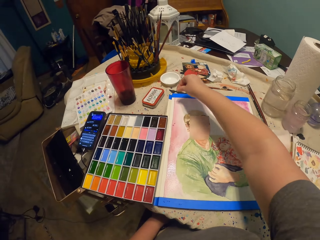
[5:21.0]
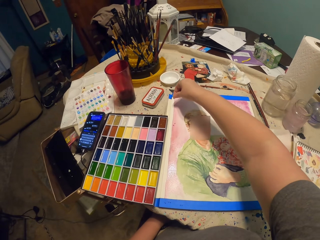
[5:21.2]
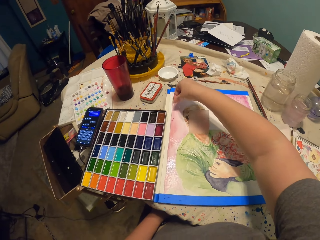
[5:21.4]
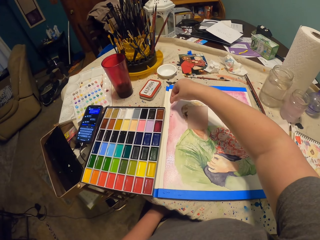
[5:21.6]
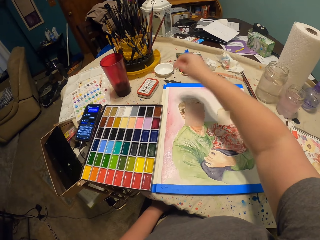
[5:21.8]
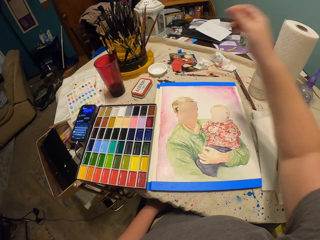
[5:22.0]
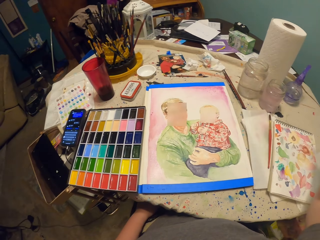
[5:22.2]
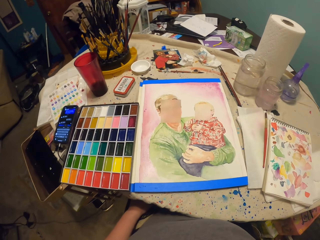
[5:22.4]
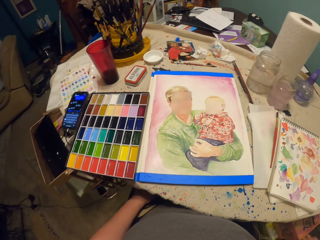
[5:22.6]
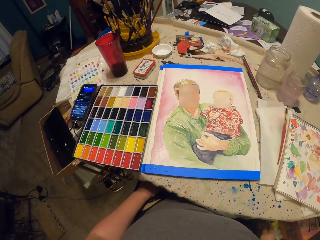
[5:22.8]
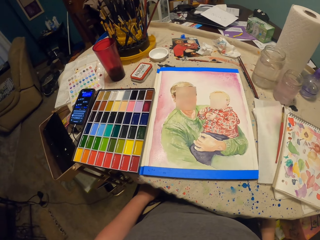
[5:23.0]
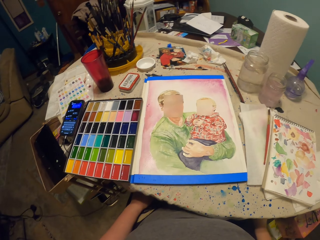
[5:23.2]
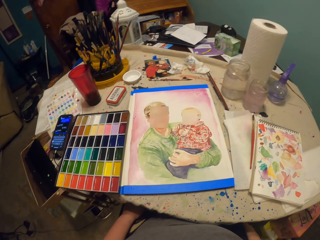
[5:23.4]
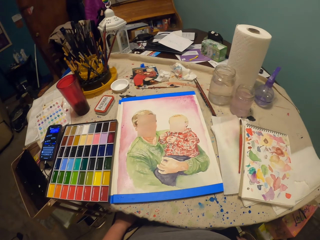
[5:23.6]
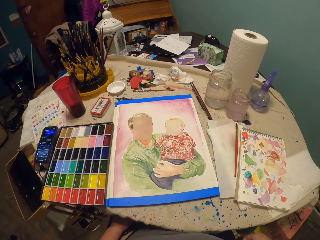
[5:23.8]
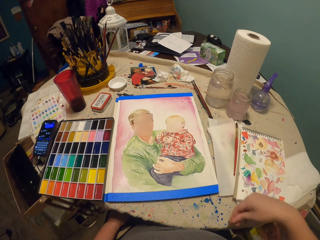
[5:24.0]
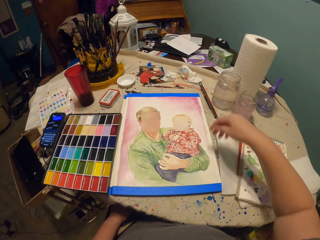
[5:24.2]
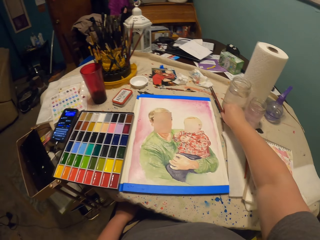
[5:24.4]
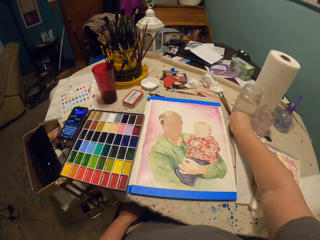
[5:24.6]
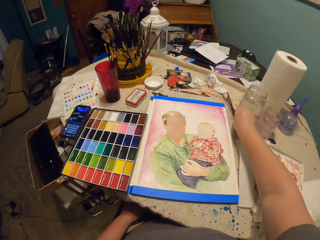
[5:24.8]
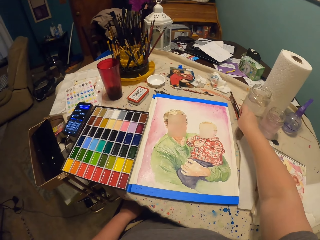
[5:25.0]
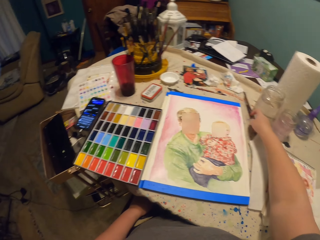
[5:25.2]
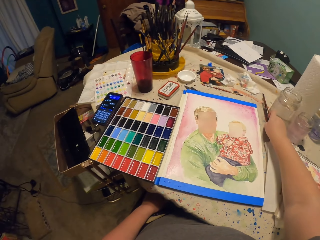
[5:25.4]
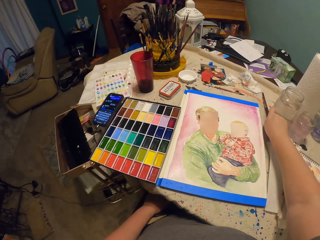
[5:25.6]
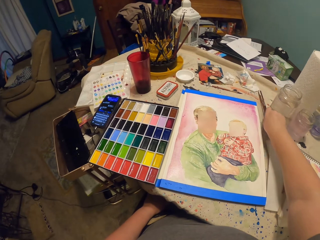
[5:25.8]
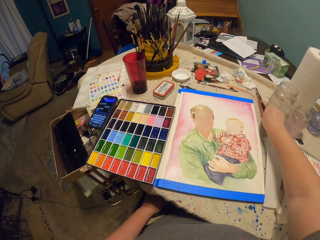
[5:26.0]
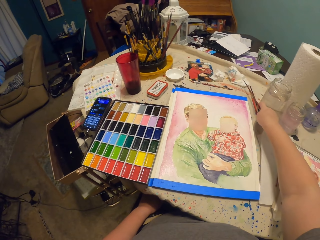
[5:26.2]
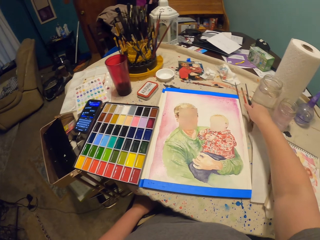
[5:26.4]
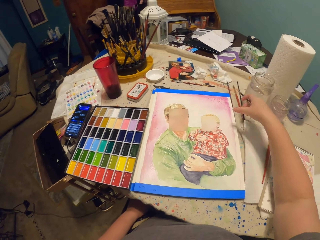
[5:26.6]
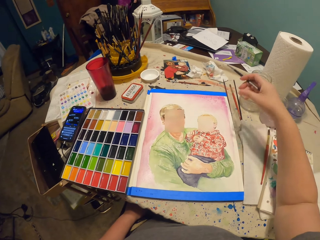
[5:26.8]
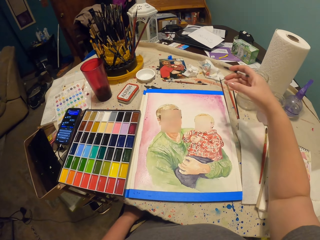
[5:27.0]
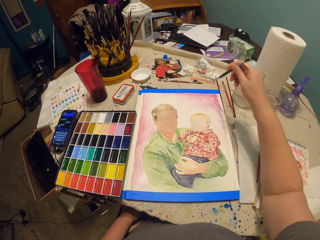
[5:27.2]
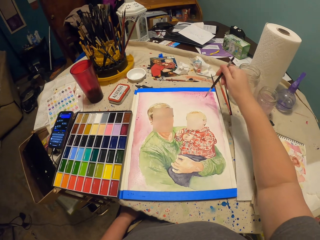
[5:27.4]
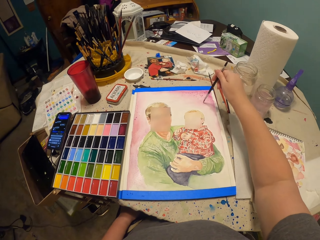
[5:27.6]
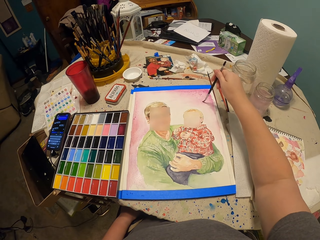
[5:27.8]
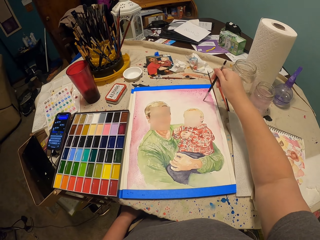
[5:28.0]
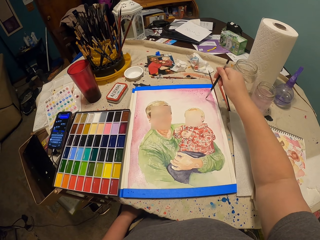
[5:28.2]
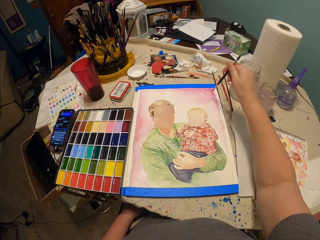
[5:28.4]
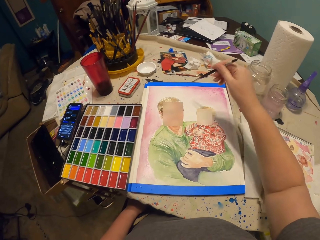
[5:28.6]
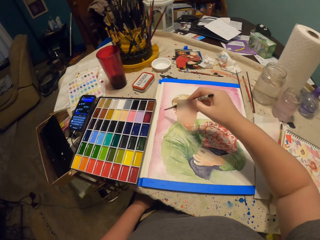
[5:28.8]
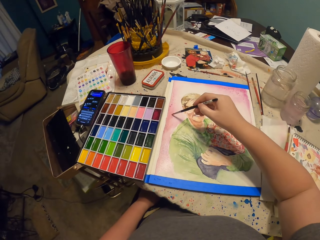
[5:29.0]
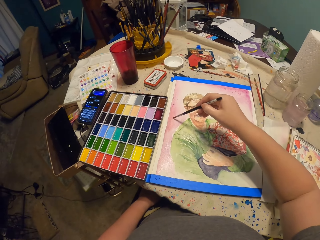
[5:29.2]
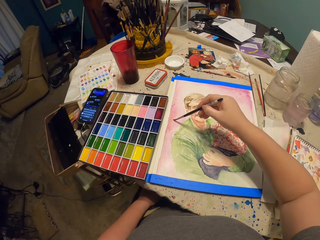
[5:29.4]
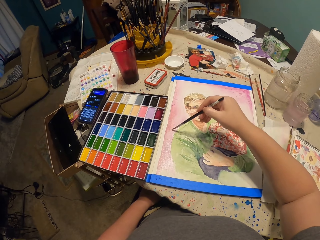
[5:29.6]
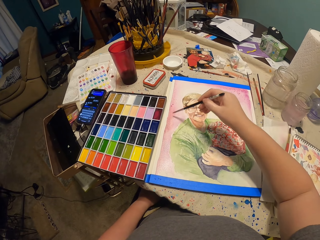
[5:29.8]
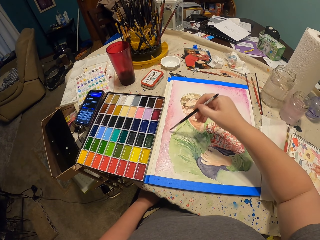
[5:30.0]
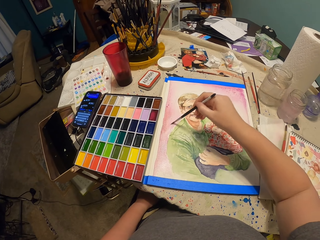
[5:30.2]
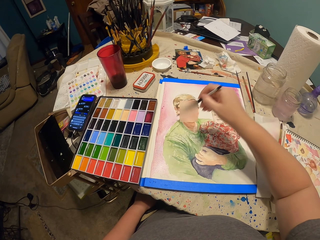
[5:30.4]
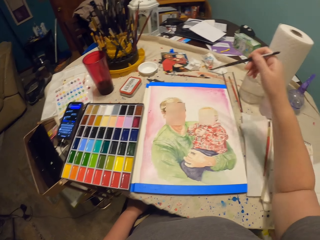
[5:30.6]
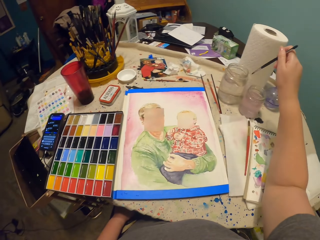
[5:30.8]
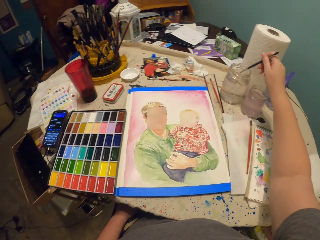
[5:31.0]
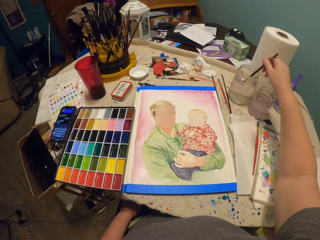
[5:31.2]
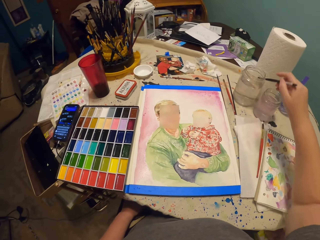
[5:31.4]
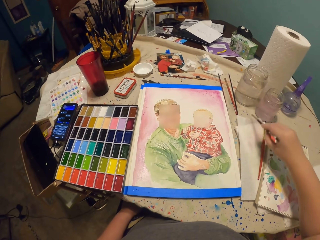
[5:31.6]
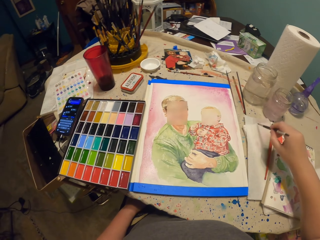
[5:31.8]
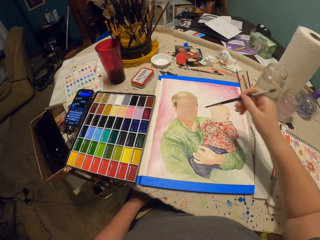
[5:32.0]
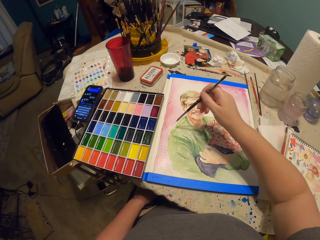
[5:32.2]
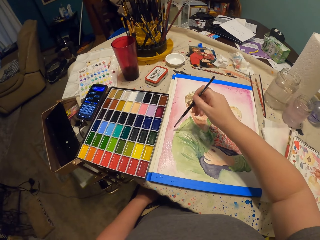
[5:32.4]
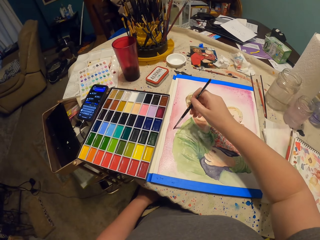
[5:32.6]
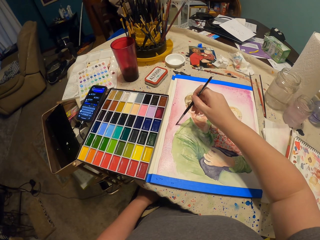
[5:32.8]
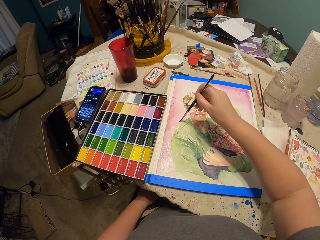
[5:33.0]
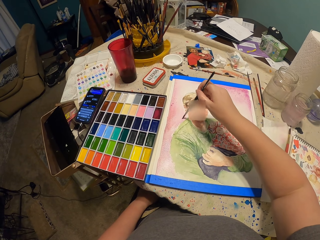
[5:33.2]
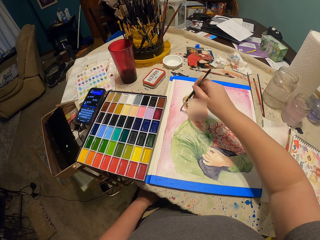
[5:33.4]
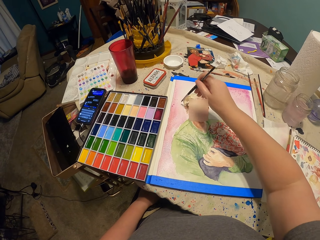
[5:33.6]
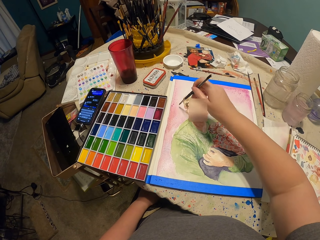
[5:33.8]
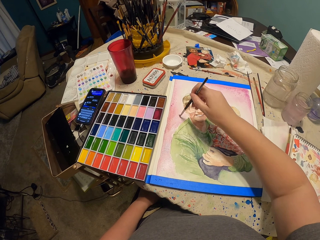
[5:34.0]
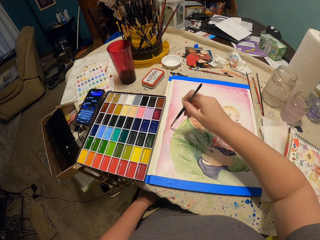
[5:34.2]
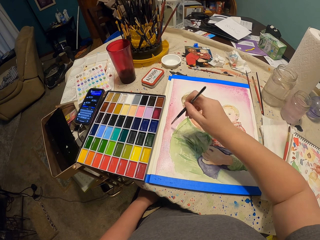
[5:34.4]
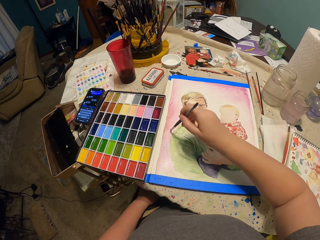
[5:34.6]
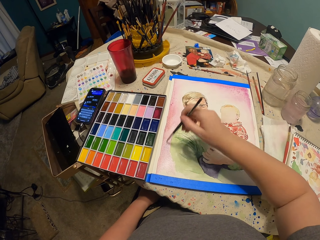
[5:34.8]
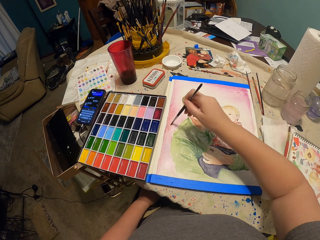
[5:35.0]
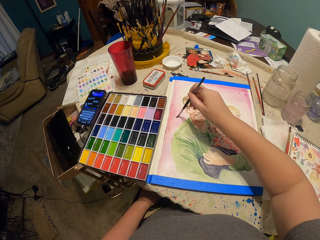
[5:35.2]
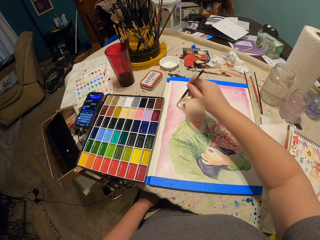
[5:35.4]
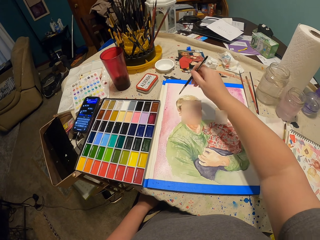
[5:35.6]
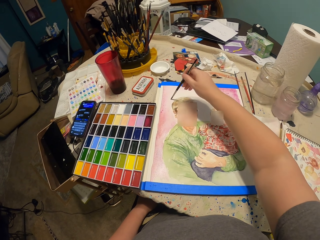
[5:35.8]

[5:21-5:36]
The camera wearer moves the right hand. They look at the drawing. They pick up the paint brush on the table. They paint on the paper with the paint brush. They dip the paint brush in the water container. They tap the brush on the paper. They paint on the paper with the paint brush.

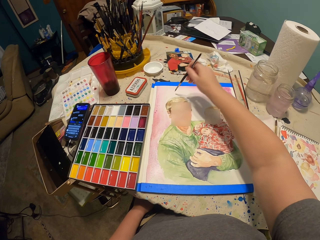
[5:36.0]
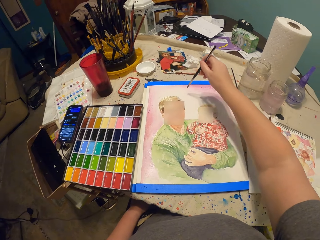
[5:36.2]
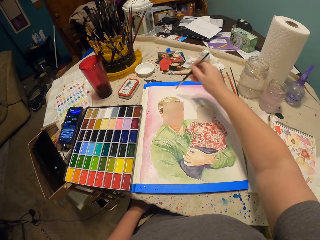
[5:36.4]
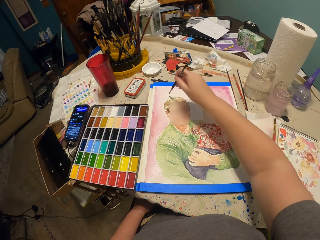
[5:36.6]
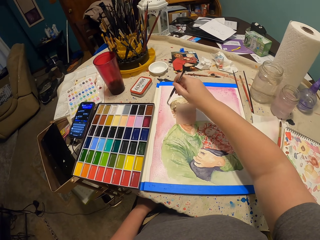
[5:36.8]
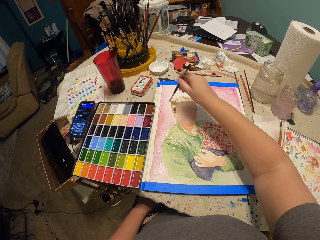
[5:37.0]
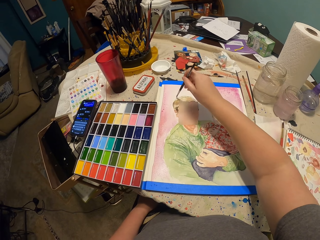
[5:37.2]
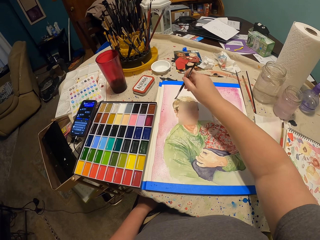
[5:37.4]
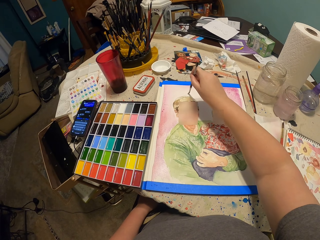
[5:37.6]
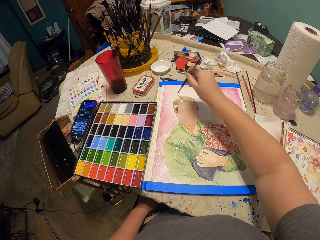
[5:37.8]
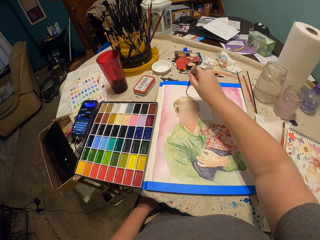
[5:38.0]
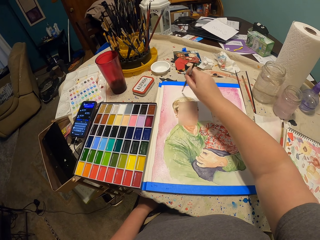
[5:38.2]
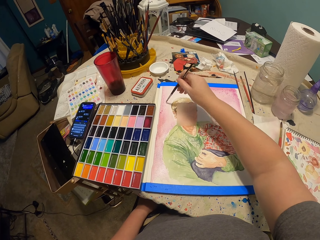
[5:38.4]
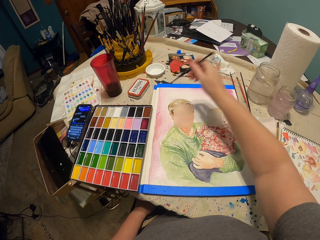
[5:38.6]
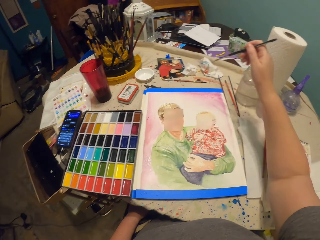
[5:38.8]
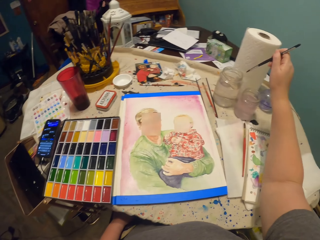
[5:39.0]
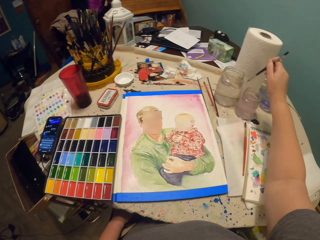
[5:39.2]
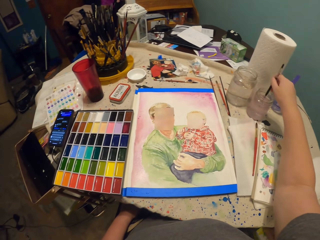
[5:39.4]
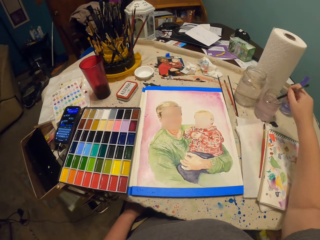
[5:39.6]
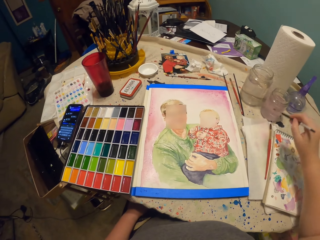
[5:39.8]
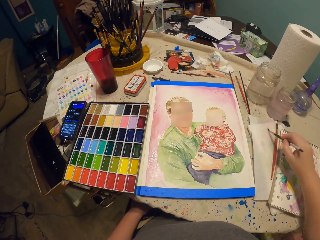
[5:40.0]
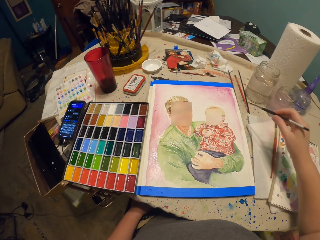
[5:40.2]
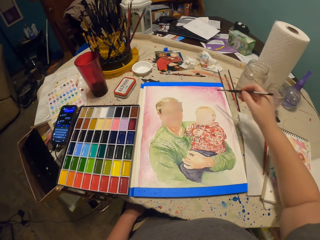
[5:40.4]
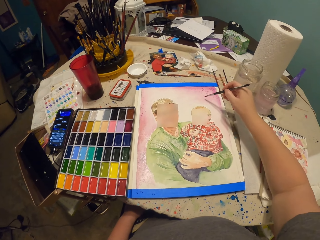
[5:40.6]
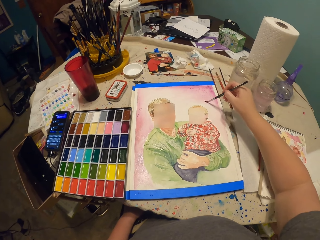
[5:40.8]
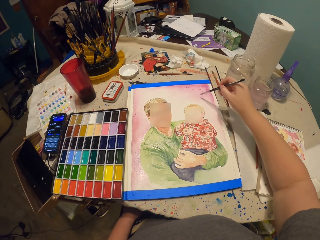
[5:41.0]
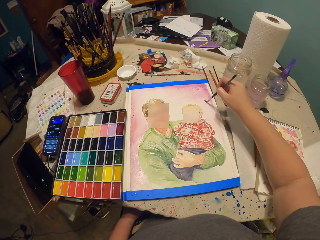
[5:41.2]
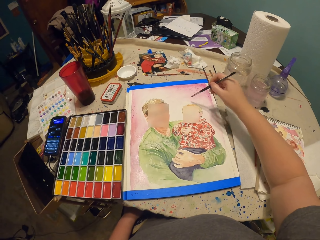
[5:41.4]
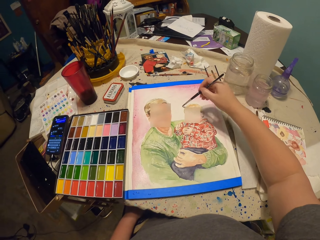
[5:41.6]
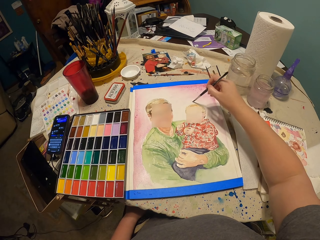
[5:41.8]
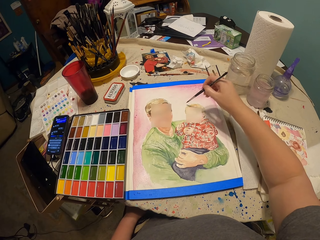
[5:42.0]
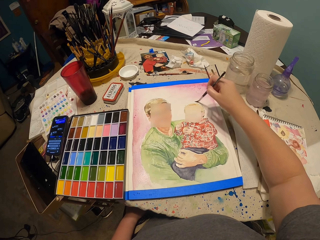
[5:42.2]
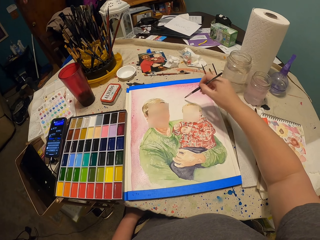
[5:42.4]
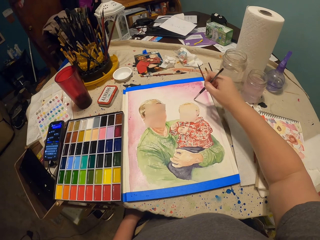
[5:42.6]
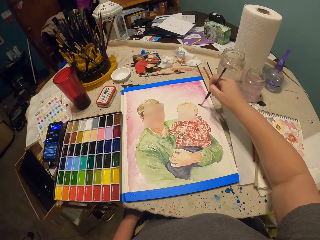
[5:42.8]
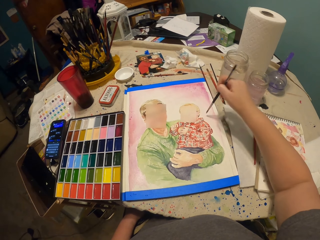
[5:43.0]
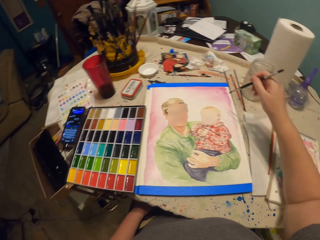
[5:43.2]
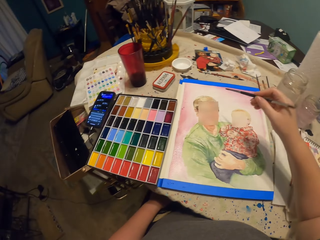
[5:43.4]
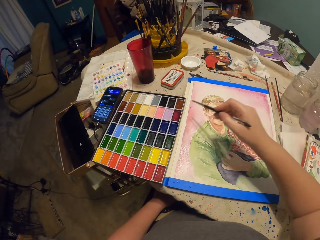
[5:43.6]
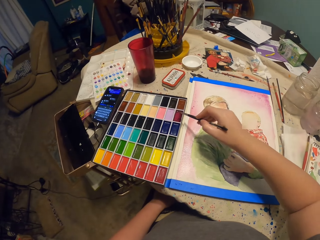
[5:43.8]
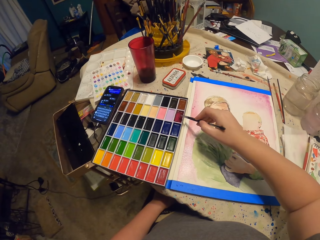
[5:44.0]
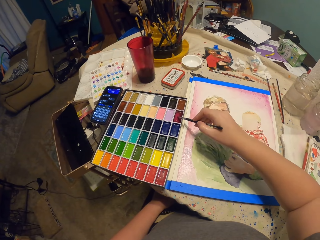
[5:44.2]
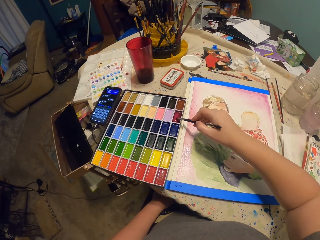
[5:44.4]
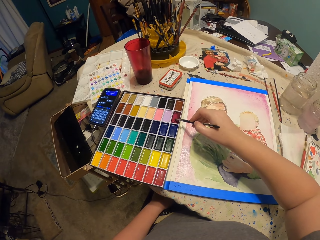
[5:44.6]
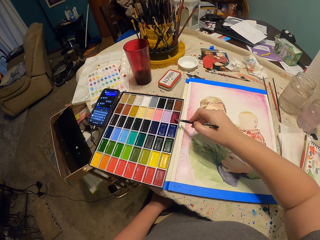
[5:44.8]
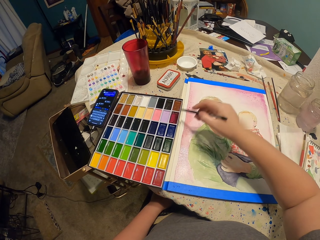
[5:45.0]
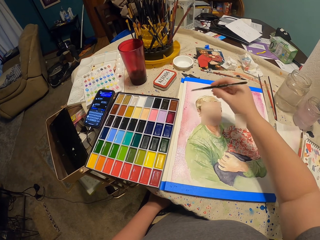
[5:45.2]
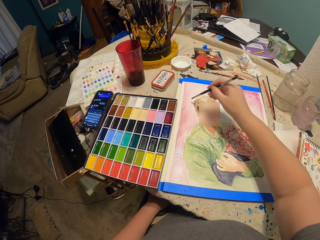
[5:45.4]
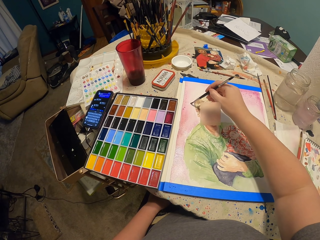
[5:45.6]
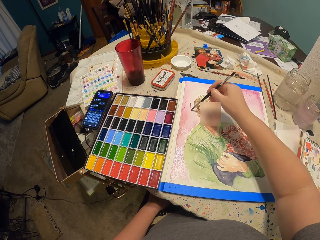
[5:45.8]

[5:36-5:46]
The camera wearer dips the paint brush in the water container. They tap the brush on the paper. They paint on the paper with the paint brush. They take the paint in the palette with the paint brush.
